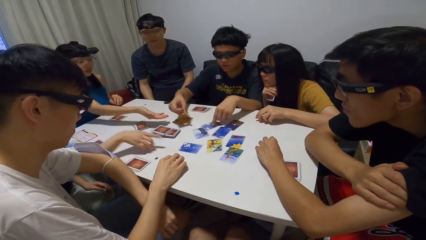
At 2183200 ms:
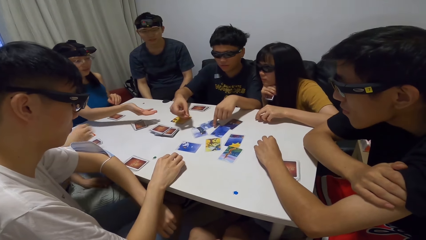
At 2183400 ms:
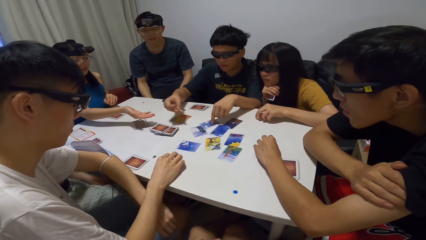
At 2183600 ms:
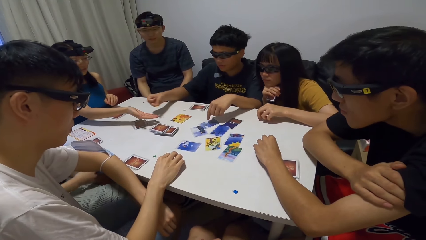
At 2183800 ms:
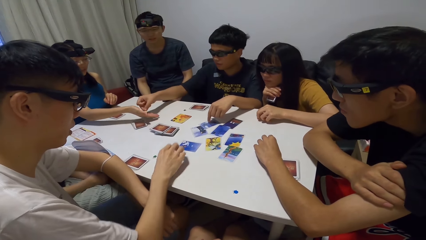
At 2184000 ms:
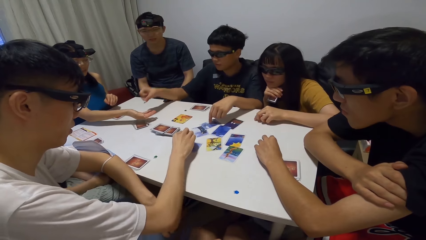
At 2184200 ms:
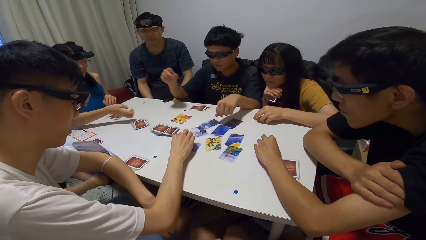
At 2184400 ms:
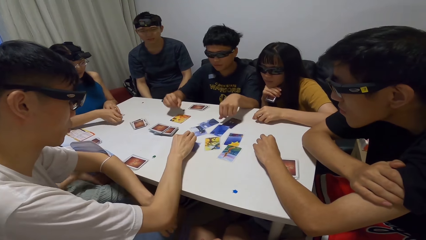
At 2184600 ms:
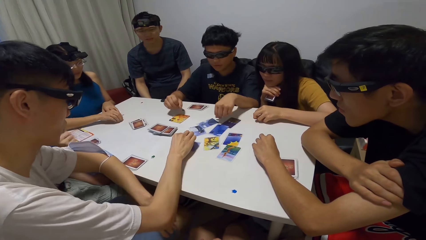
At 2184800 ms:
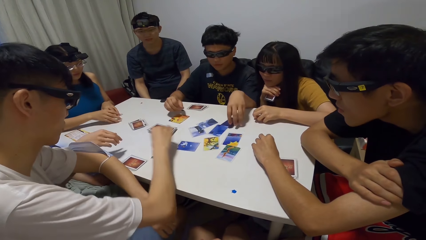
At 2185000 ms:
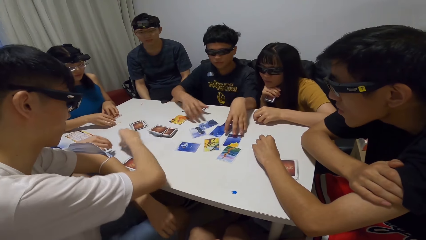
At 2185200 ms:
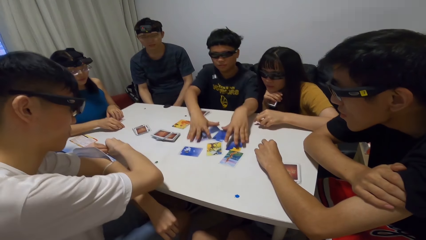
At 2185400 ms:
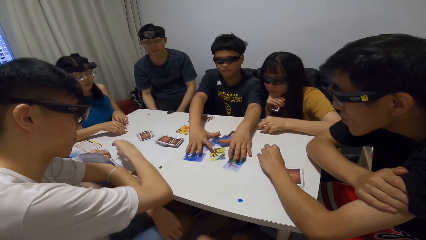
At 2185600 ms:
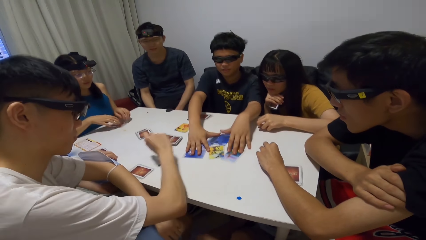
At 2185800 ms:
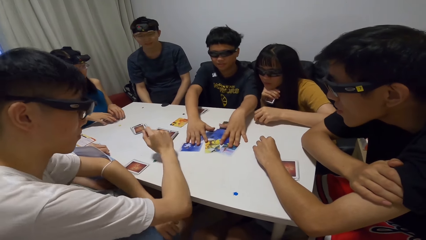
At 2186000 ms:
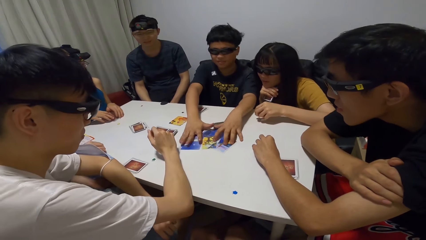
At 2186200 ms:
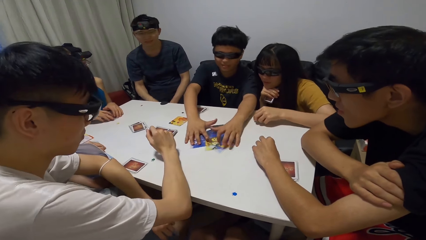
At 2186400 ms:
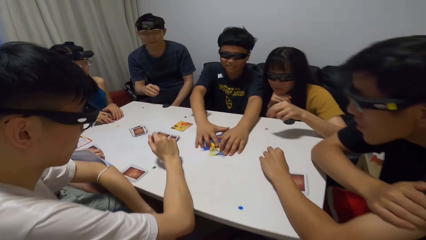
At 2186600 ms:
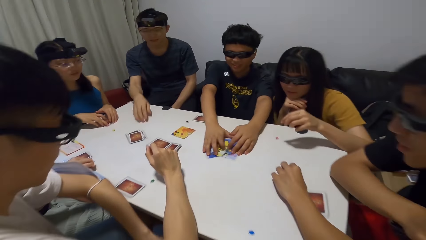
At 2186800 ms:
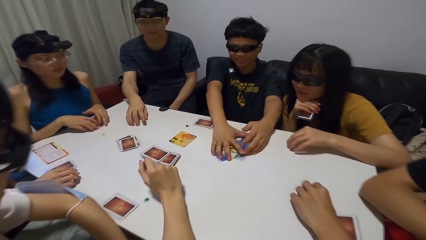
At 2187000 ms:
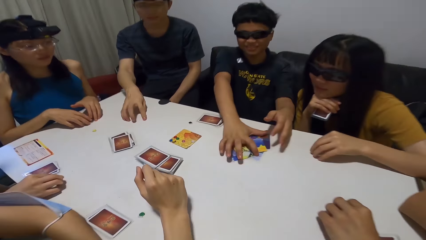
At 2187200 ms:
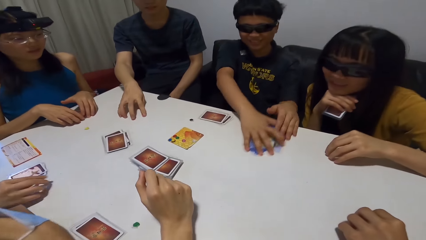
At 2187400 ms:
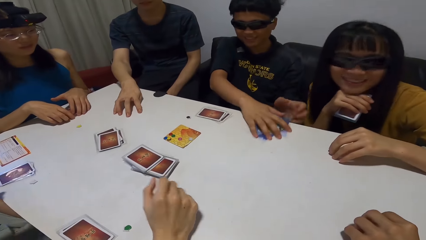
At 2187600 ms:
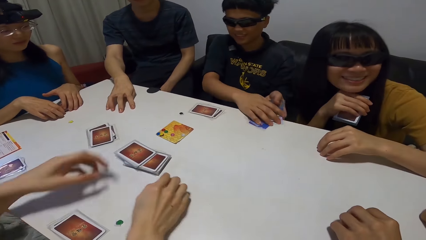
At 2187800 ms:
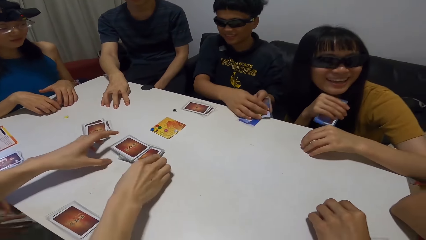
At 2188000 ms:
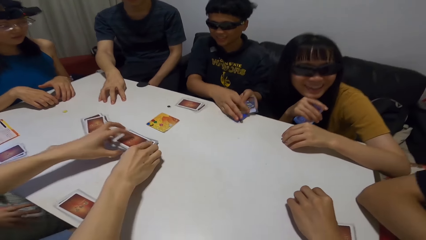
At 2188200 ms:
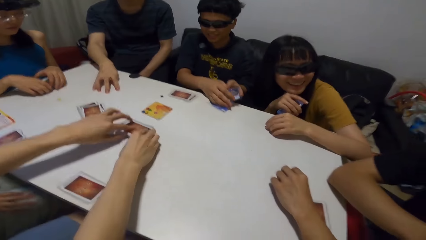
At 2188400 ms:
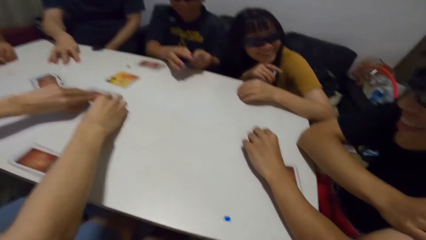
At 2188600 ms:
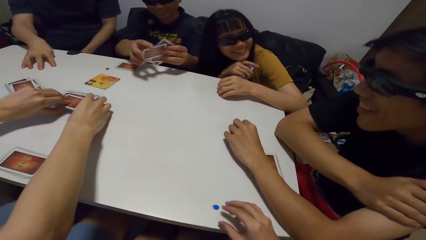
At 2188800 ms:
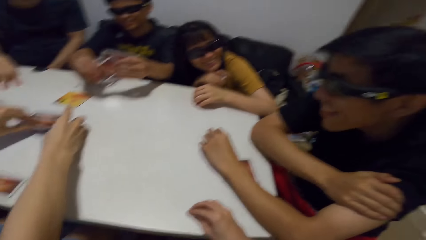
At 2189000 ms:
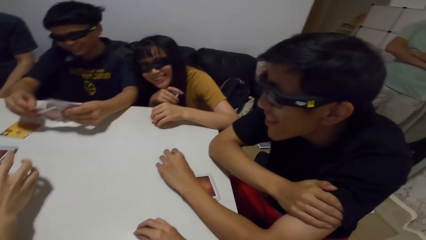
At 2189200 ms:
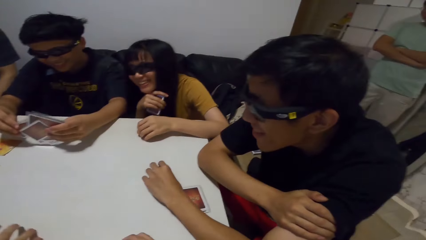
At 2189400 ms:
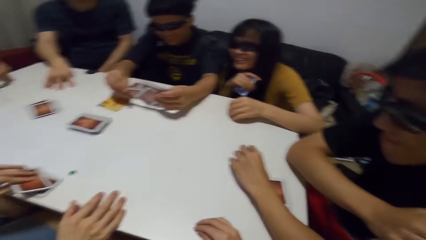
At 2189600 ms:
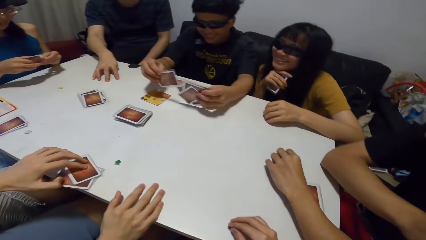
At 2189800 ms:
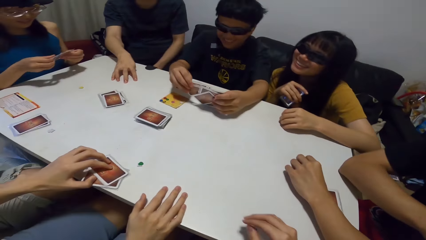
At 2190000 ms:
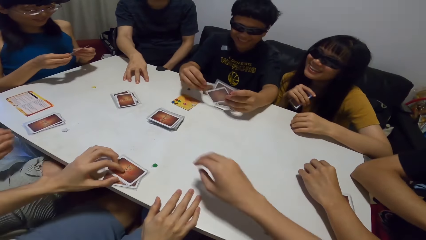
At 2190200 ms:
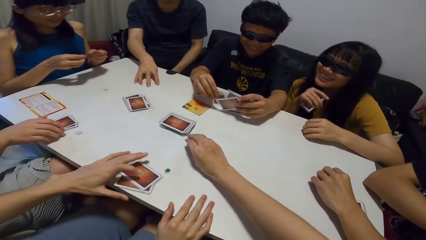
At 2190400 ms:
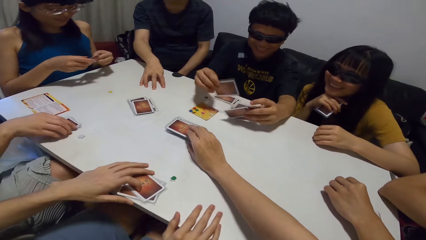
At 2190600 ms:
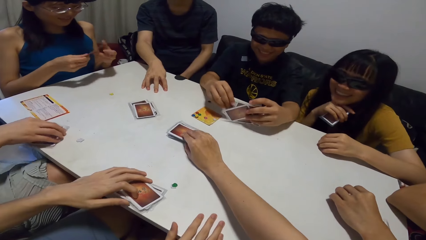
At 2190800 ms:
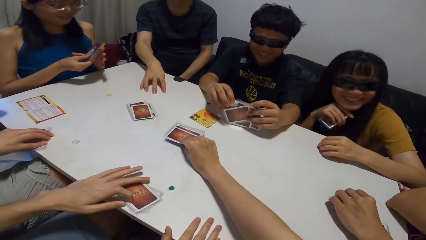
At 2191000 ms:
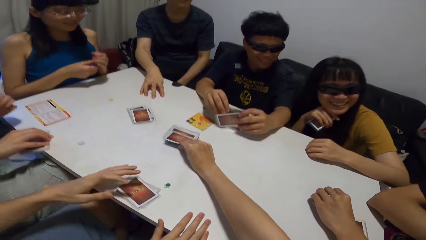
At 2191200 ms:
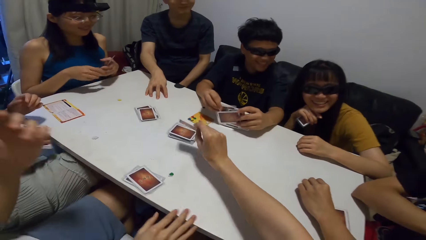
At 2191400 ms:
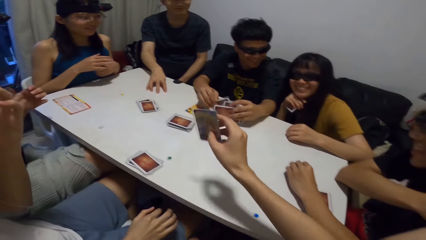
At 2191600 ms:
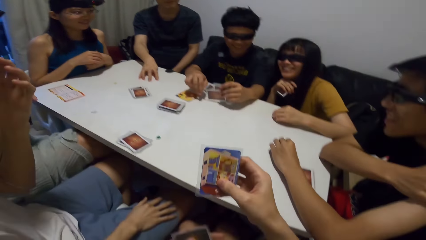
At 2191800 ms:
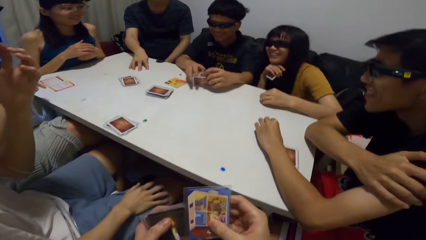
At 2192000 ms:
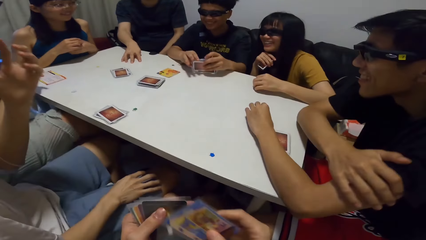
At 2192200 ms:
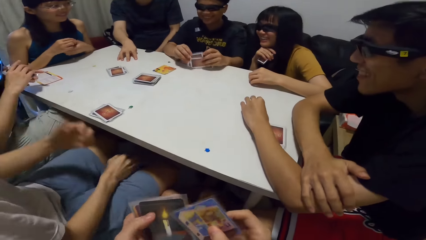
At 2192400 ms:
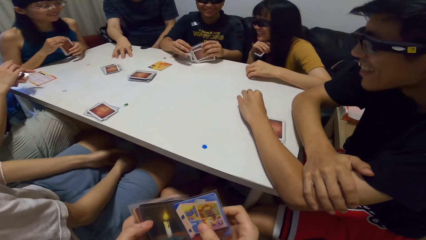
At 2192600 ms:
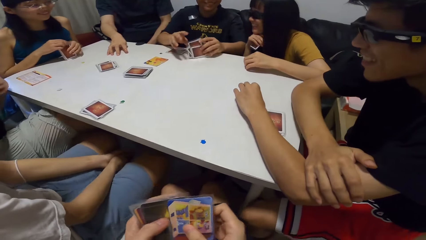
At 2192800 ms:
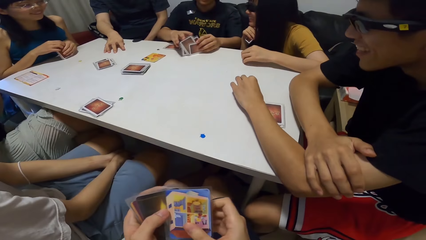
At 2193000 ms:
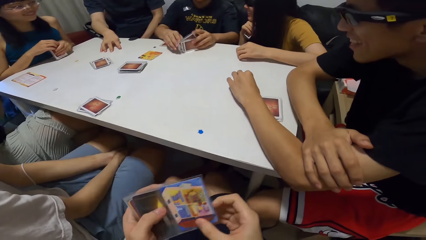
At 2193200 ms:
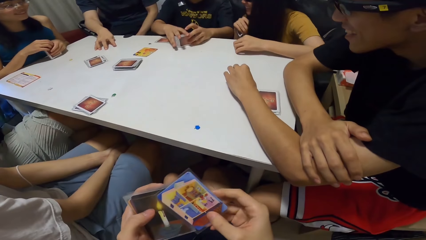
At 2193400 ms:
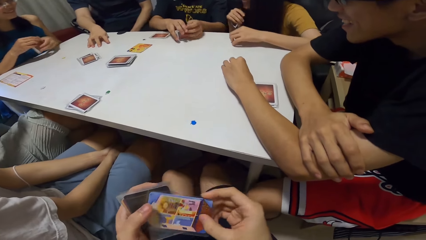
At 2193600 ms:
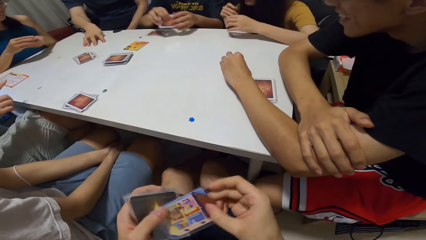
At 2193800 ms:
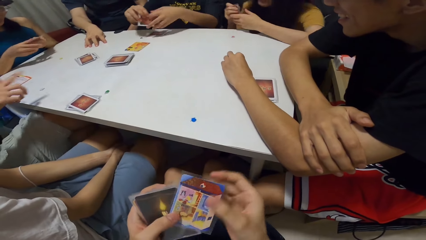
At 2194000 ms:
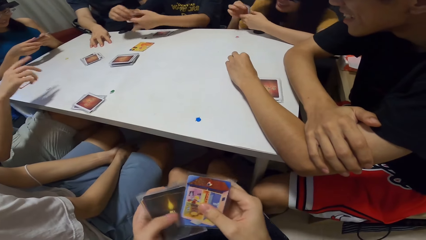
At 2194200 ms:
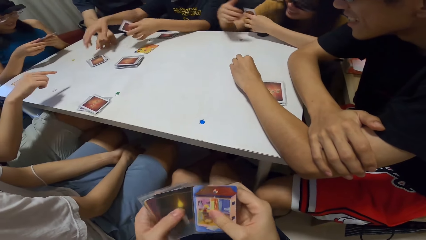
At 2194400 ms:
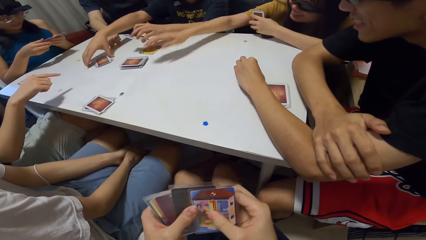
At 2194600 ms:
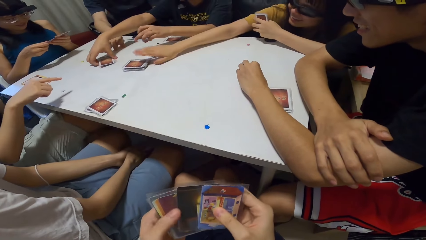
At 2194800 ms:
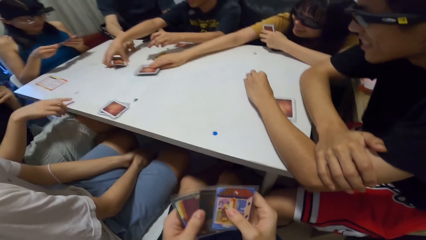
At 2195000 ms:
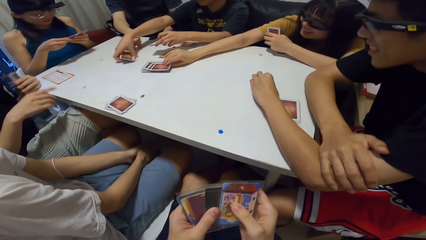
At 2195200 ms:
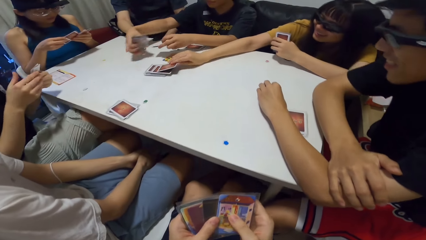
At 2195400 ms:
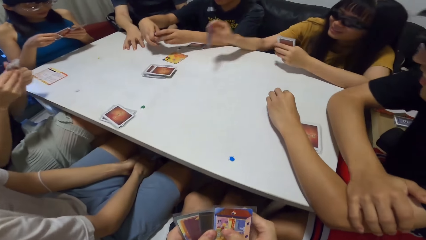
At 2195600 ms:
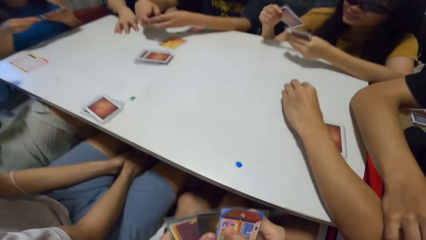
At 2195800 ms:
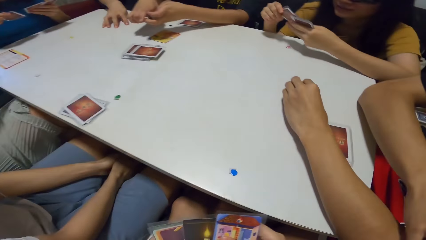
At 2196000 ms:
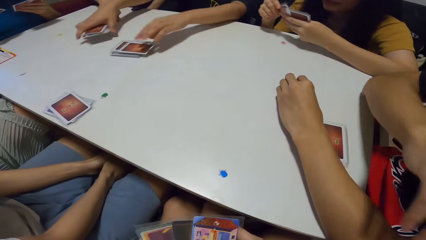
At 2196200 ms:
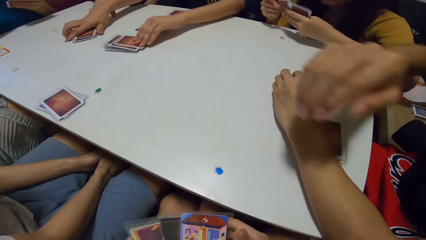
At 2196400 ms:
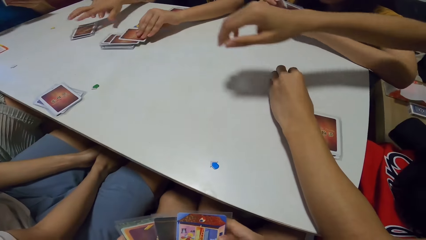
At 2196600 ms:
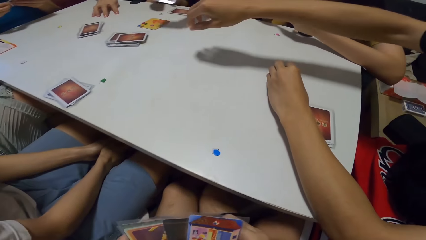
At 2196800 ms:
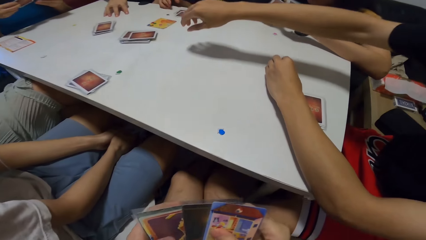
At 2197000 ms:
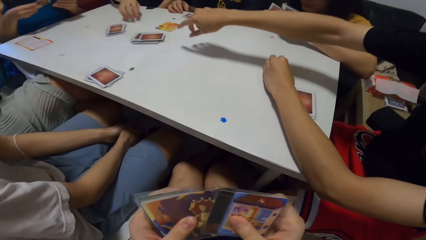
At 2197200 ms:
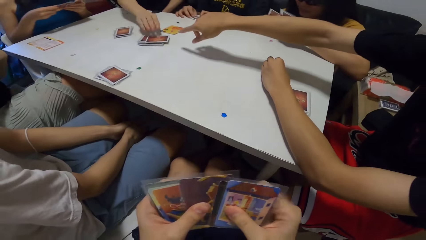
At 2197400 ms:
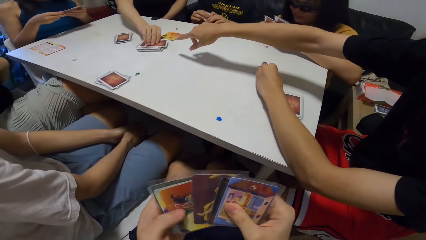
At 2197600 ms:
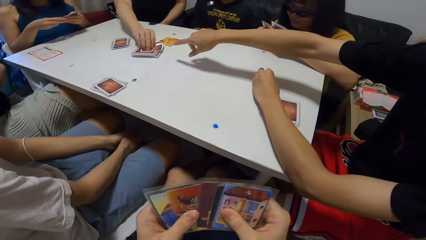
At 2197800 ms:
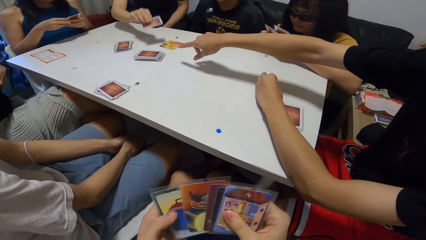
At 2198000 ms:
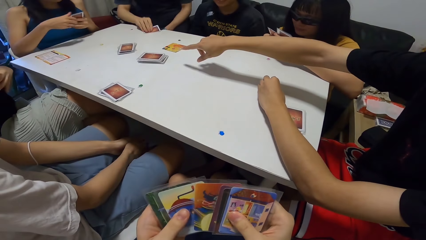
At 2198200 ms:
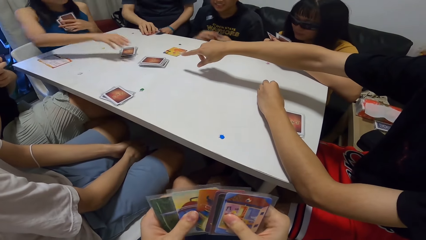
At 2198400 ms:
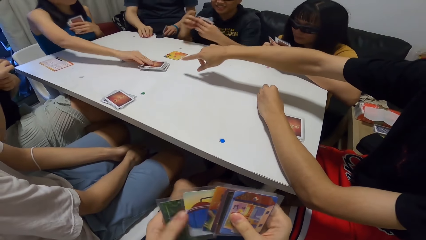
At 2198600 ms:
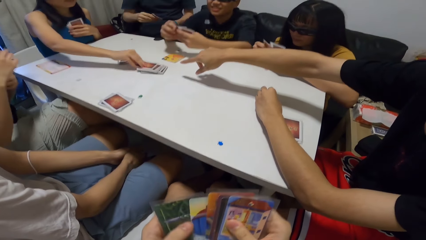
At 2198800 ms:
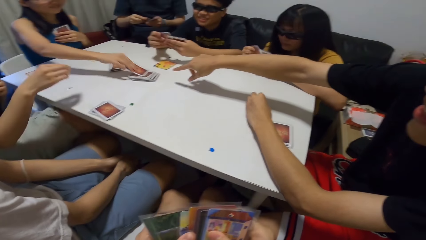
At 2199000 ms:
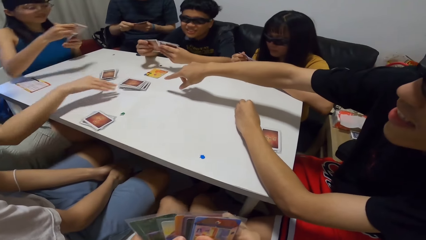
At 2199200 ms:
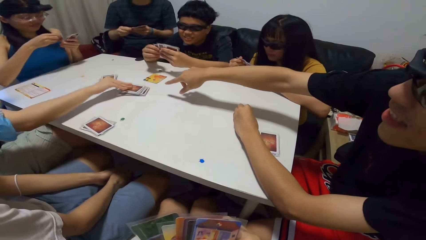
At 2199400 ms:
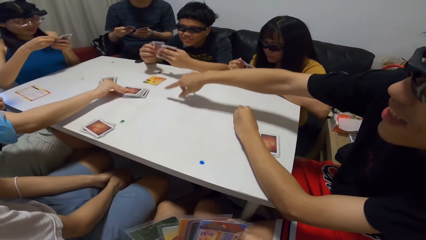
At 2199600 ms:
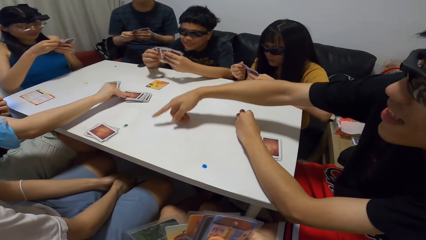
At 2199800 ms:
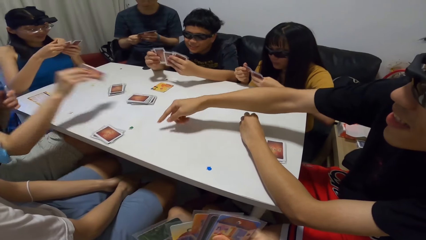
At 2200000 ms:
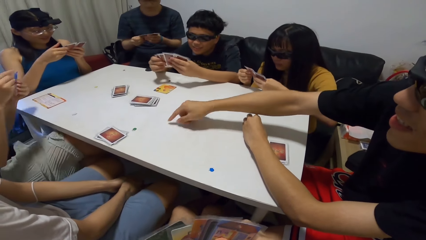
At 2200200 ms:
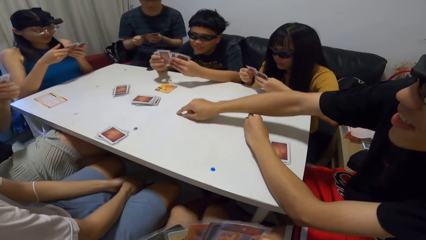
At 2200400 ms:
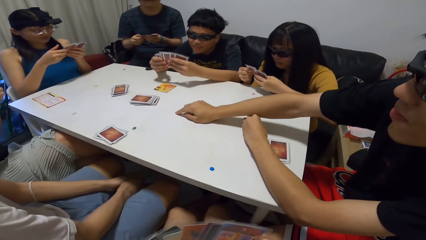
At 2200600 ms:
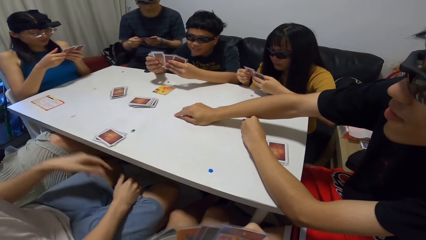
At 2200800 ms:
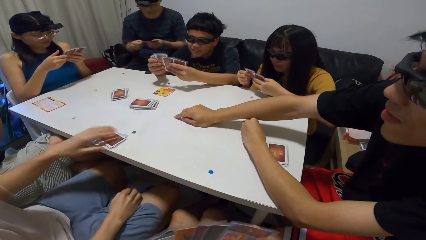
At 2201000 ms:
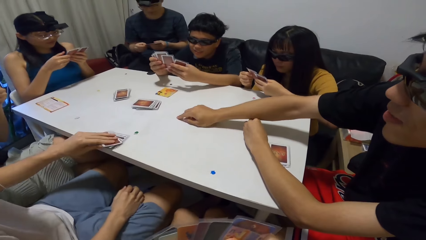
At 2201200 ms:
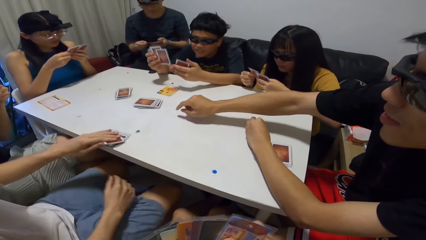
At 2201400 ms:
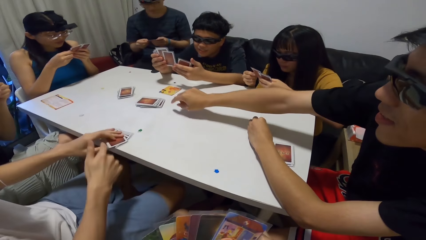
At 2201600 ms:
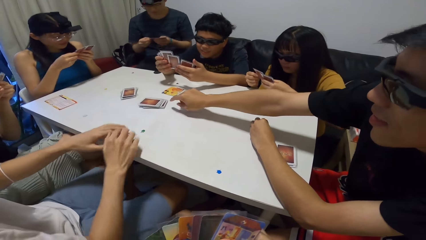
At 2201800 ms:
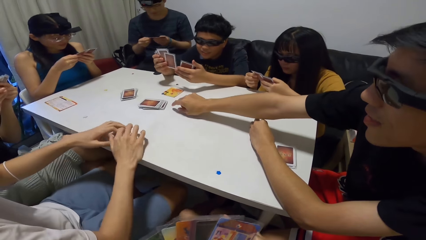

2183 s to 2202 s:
The third man gives the yellow paper to the first lady. The second man picks a white paper from the card. The first lady drops the yellow paper on the table. The third man gathers cards together on the table. The second man drops the white paper in front of the third lady. The third lady touches the white paper. The third man packs the cards from the table. The second man touches the pile of cards on the table and picks a card from the pile of cards on the table. The camera wearer touches the blue paper on the table. The third man arranges the cards together. The first lady checks through her cards. The camera wearer picks a card from the pile of cards on the table. The second man adjusts his glasses. The camera wearer turns the card. They check through his cards. The second lady picks a card from the pile of cards on the table. The third man packs a pile of cards from the table. The camera wearer shuffles cards. The third man adds the pile of cards together. The second lady checks through her cards. The third man drops the pile of cards on the table, picks a card from the pile of cards on the table and packs his cards from the table. The fourth man picks a card from the pile of cards on the table and places the card on the table. The first lady picks a card from the pile of cards on the table. The third man checks through his cards. The fourth man checks through his cards. The third lady picks a card from the pile of cards on the table. The second man holds his cards on the table.
